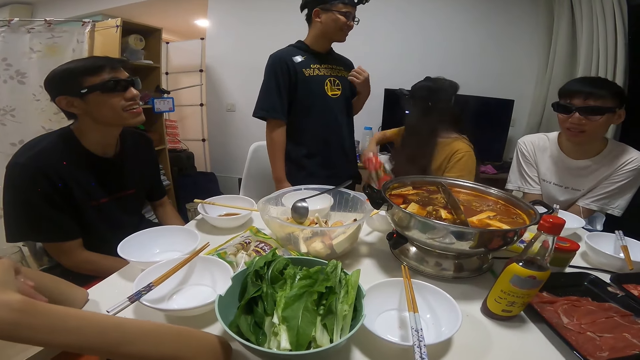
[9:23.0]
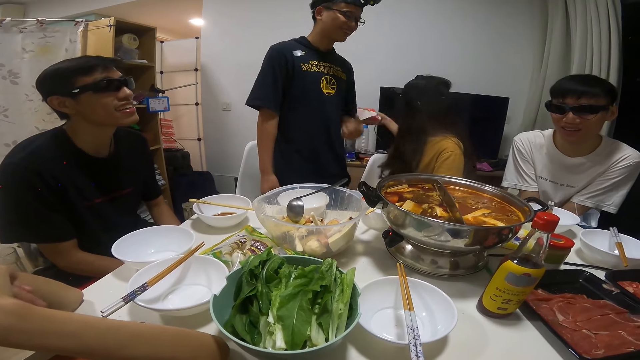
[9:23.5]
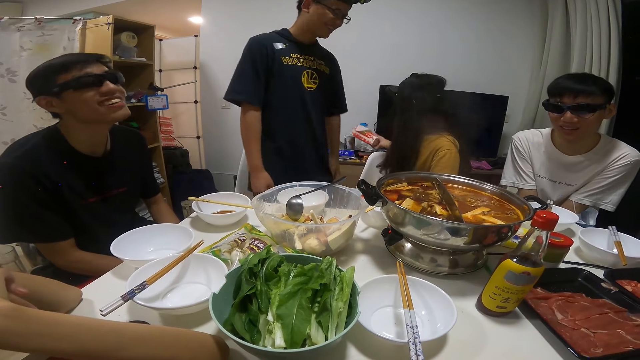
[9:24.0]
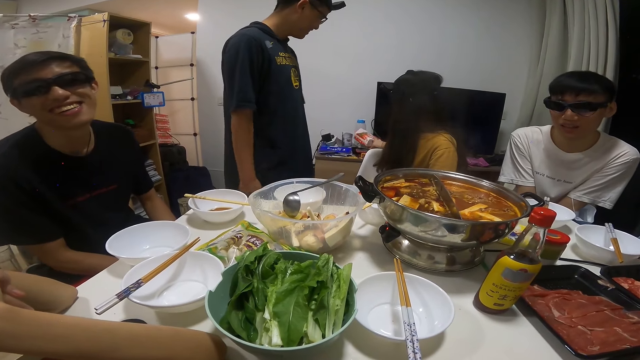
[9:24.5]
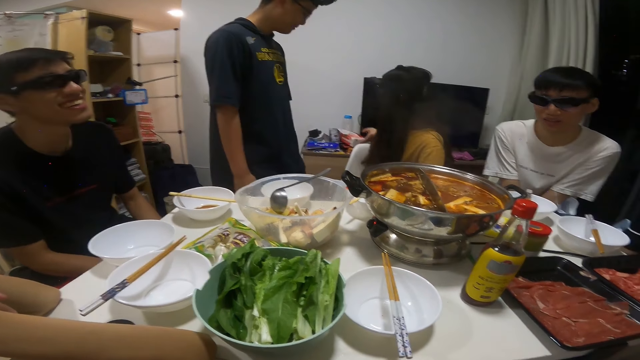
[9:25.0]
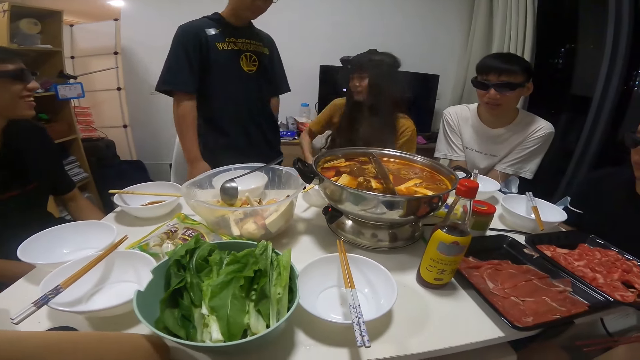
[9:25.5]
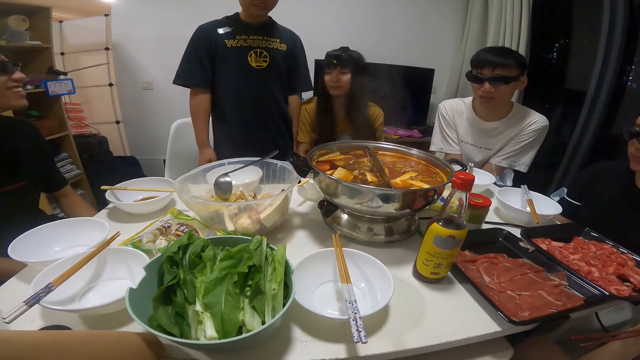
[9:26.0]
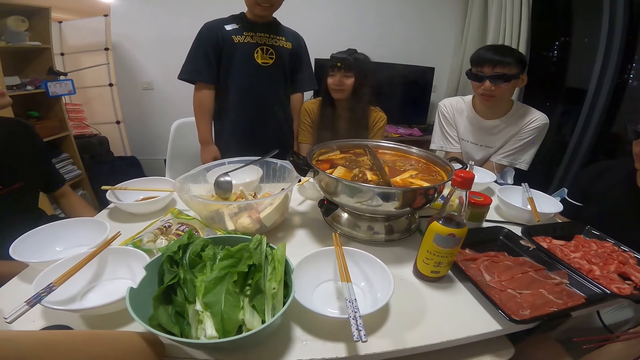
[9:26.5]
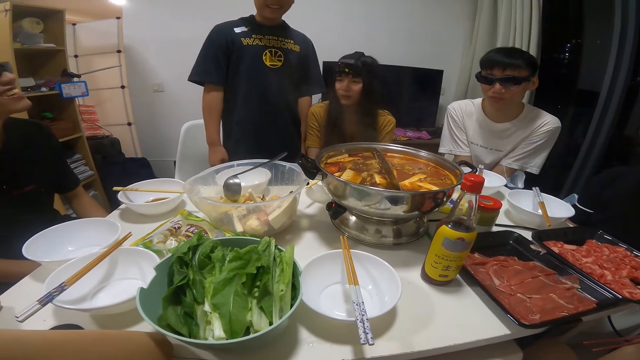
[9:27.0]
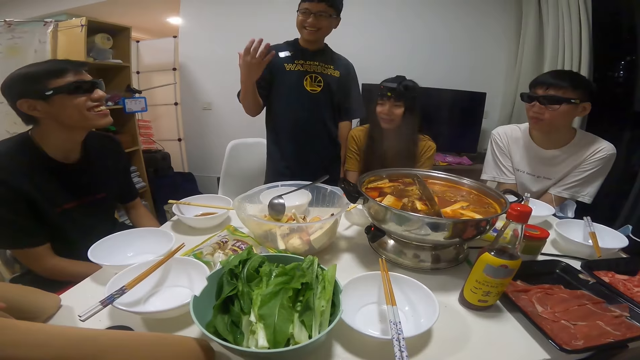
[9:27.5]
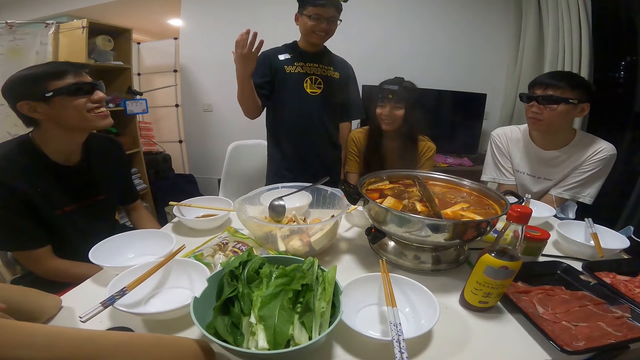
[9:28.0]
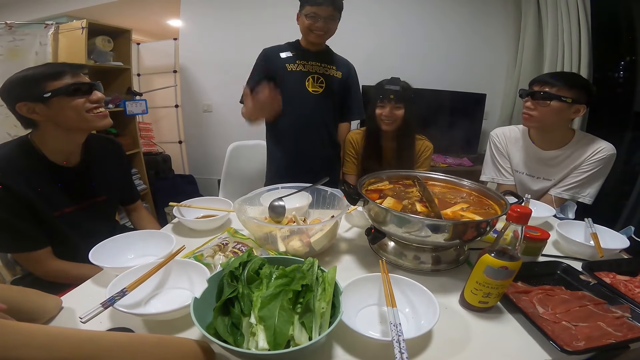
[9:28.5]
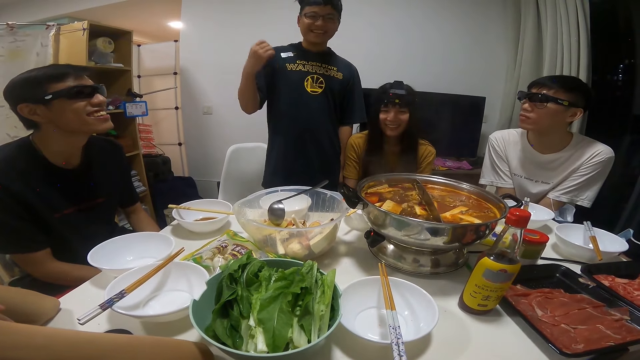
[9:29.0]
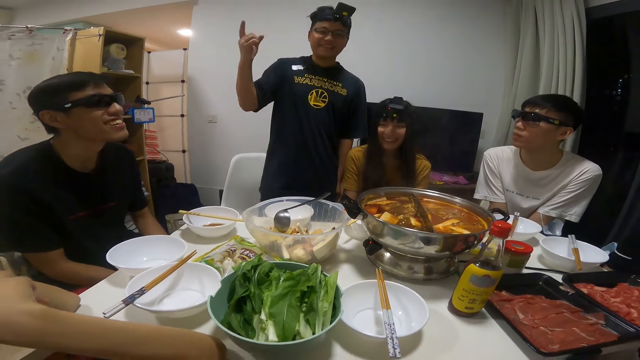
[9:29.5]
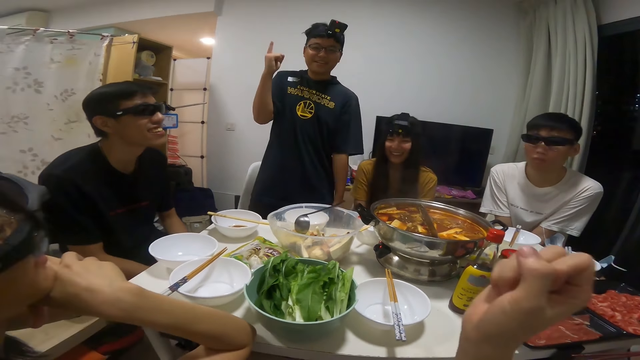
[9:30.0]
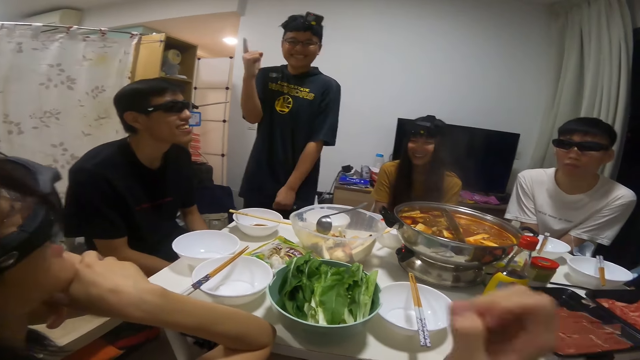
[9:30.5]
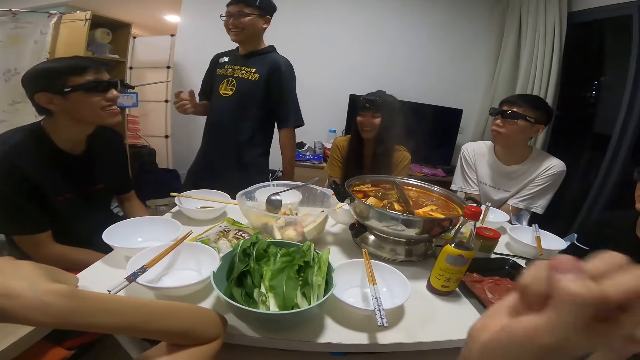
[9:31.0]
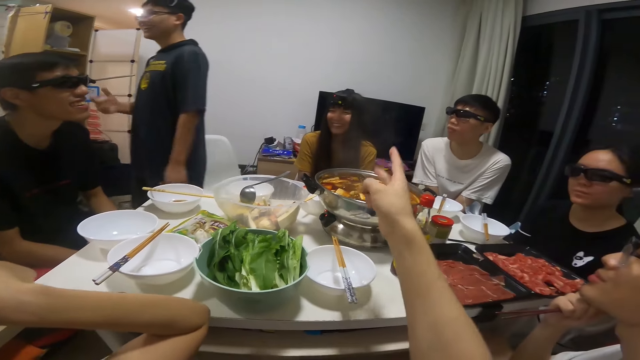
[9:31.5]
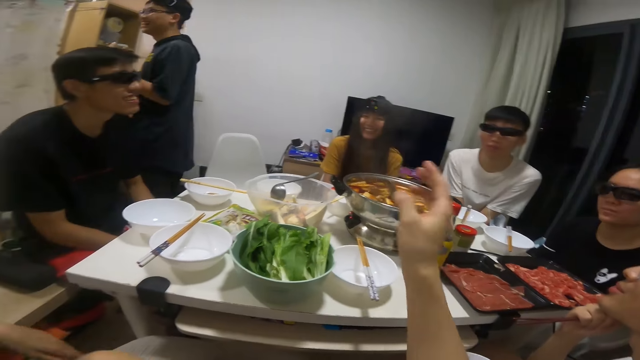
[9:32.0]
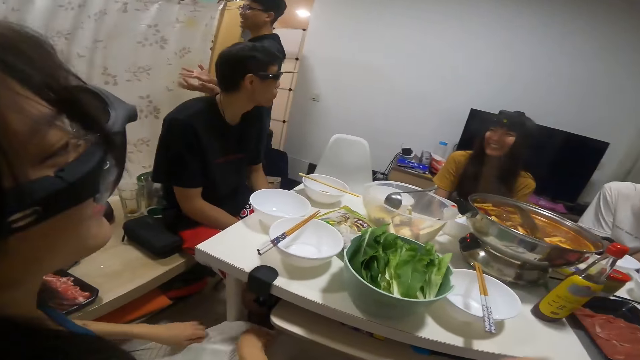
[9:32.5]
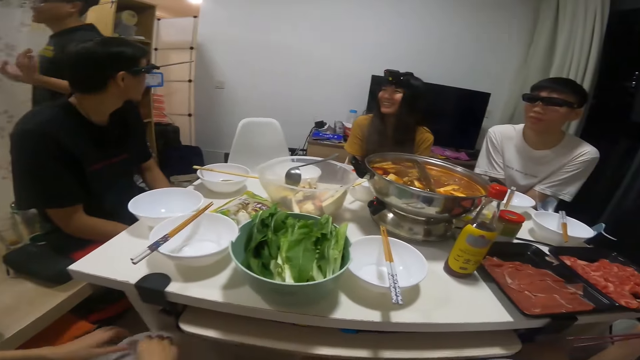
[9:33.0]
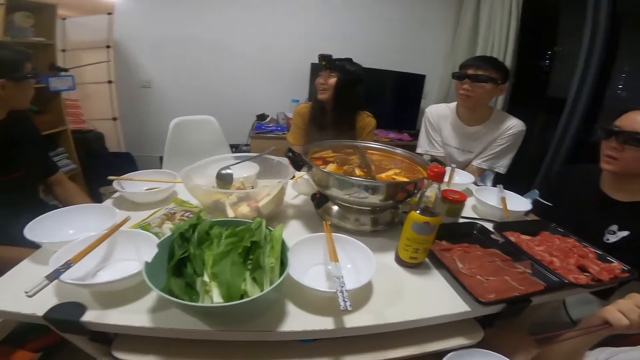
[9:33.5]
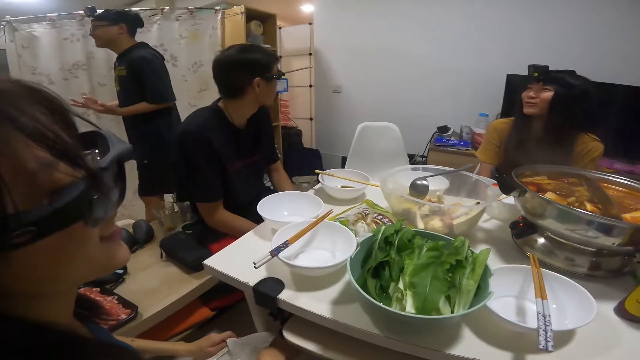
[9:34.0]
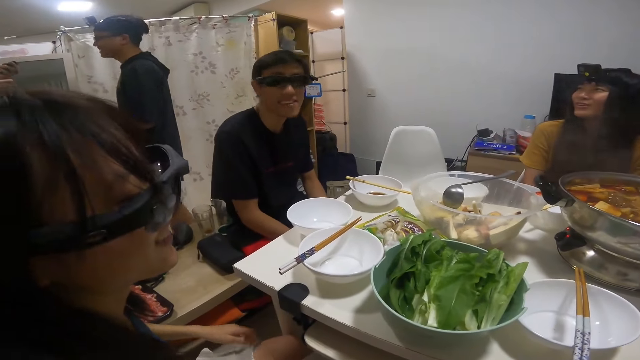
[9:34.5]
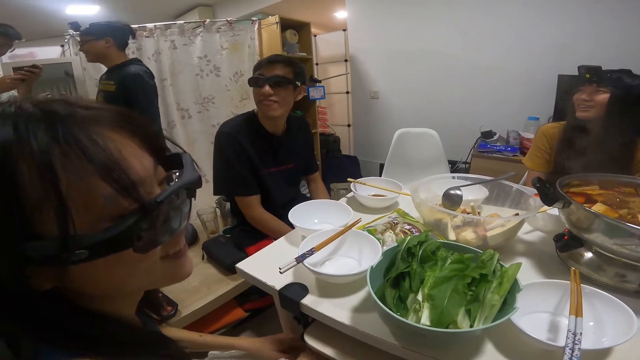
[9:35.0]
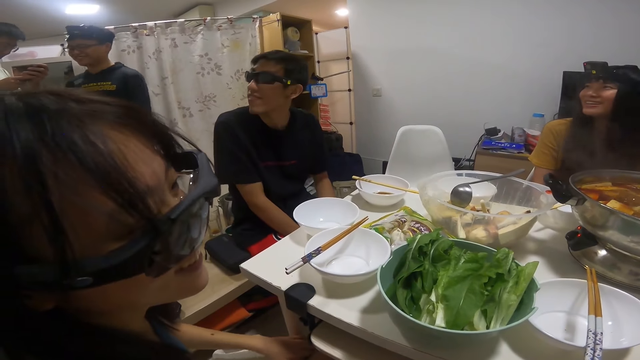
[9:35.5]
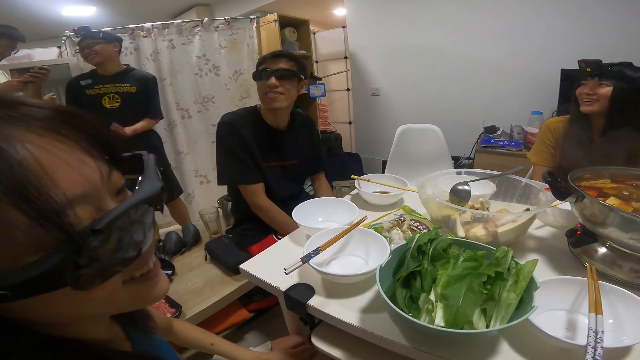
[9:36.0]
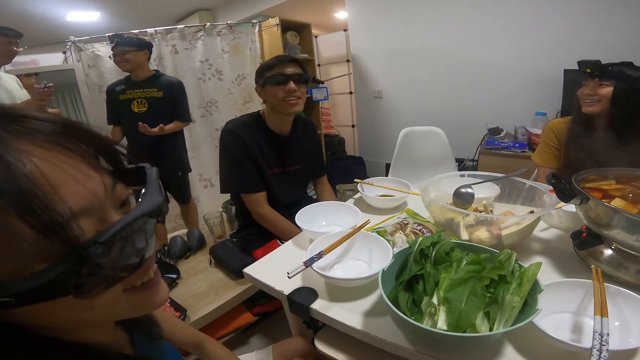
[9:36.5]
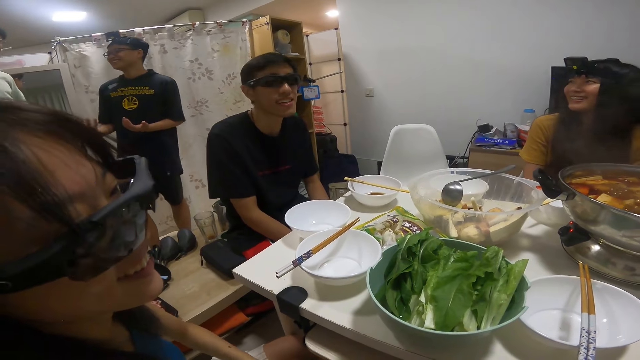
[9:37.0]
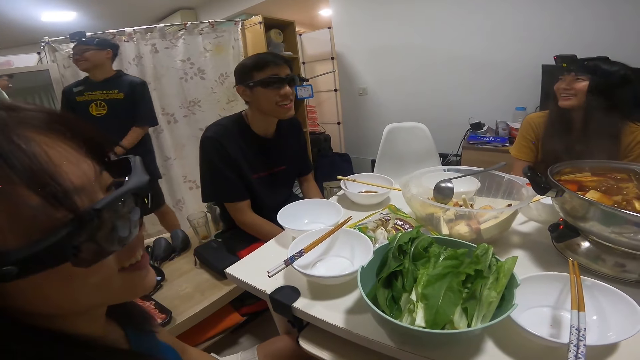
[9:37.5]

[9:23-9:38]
A woman drops a tissue pack on another table with her right hand. The camera wearer looks around. He points with his right hand.

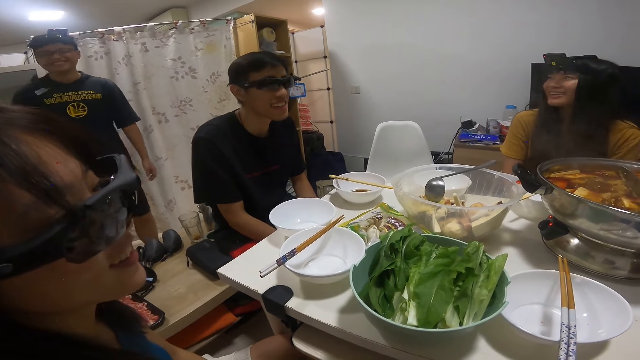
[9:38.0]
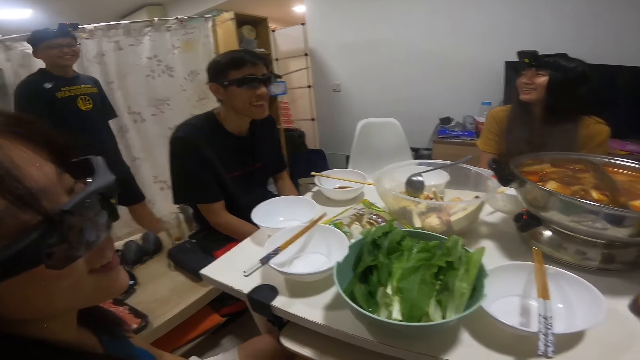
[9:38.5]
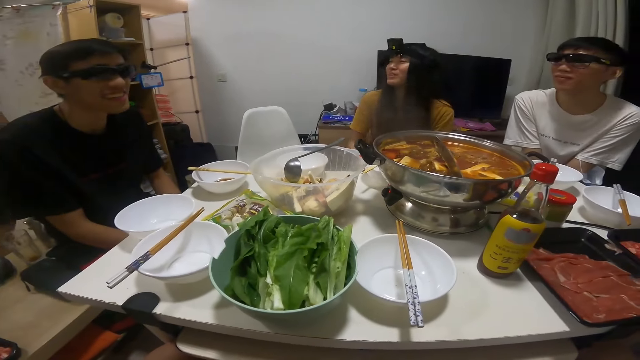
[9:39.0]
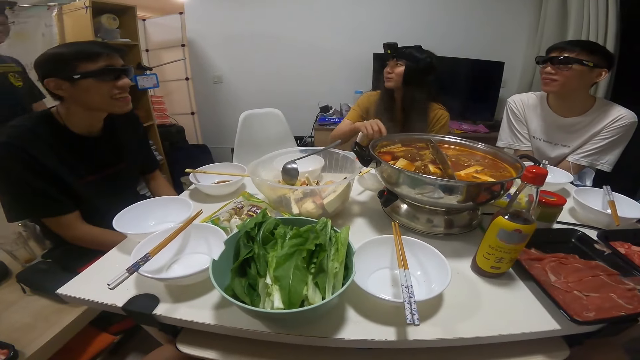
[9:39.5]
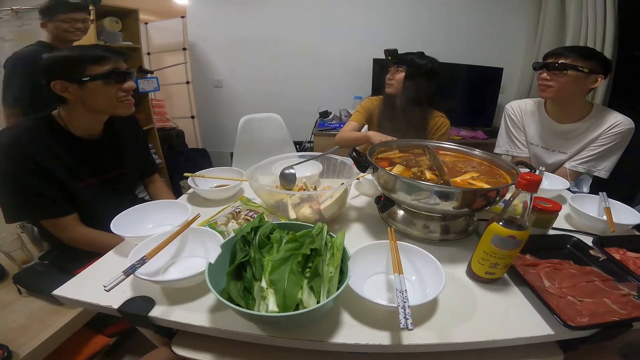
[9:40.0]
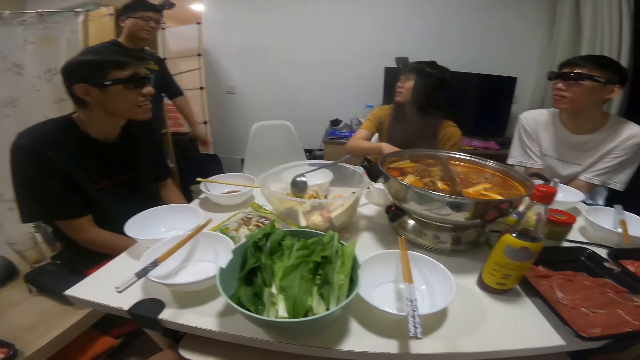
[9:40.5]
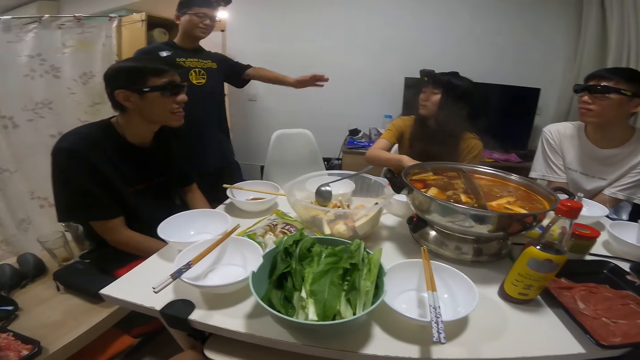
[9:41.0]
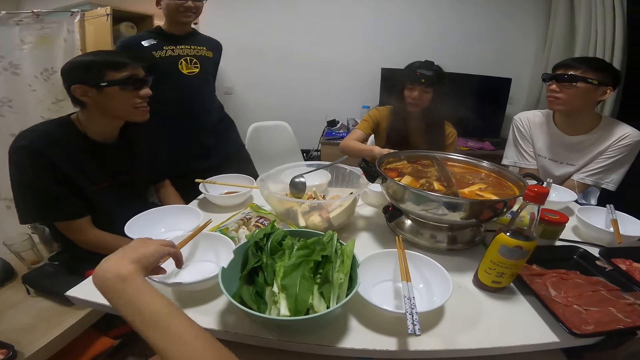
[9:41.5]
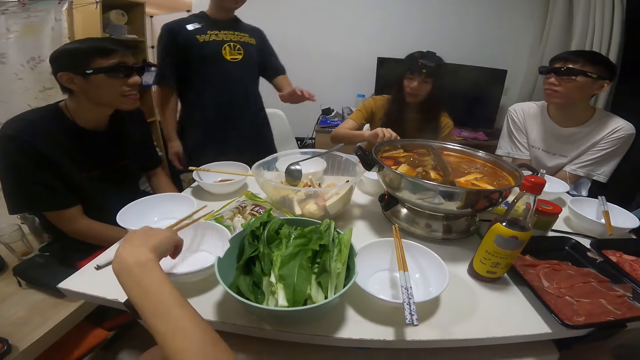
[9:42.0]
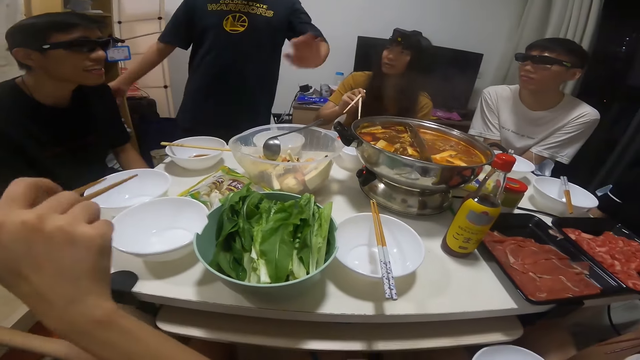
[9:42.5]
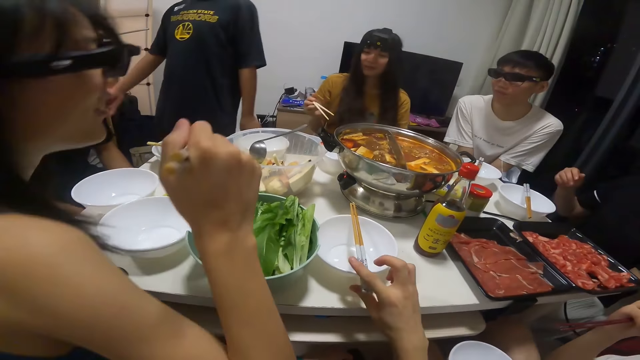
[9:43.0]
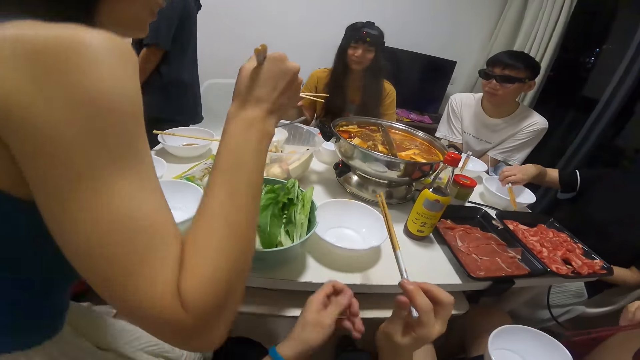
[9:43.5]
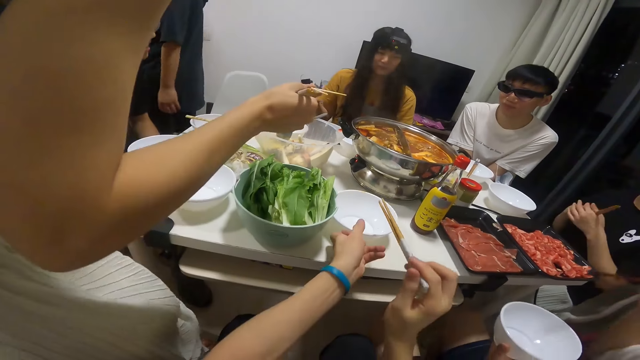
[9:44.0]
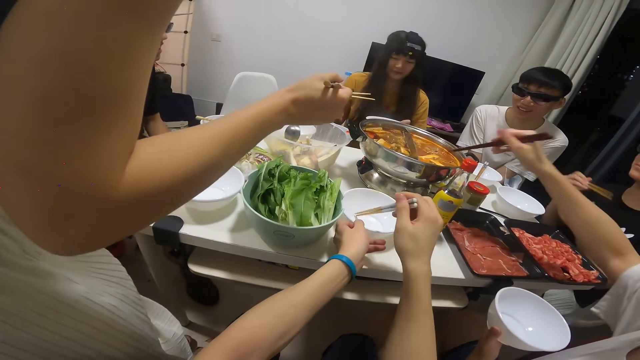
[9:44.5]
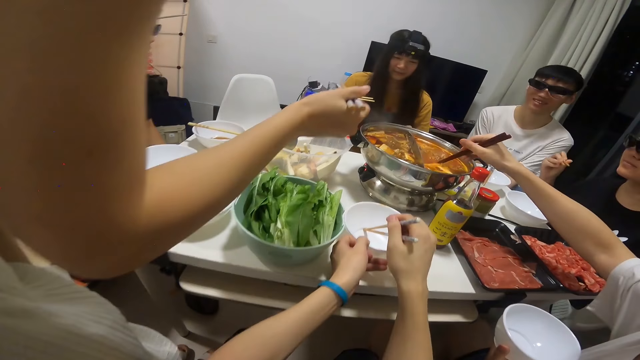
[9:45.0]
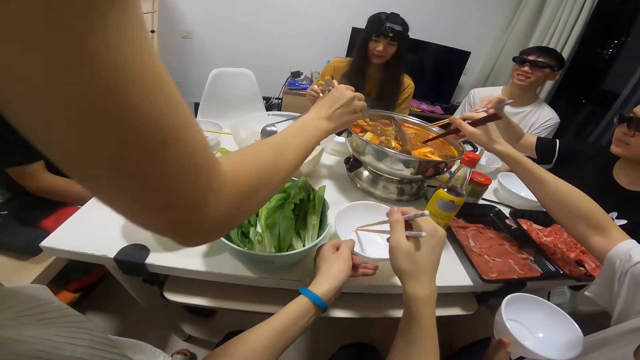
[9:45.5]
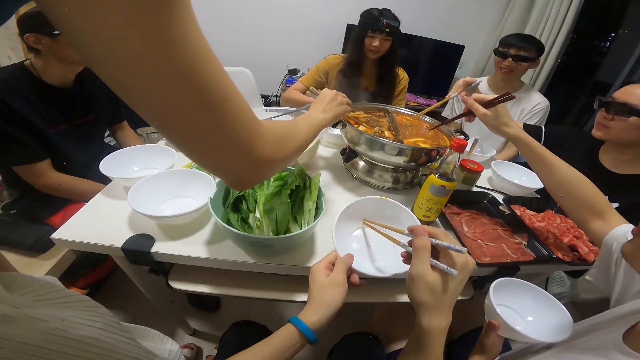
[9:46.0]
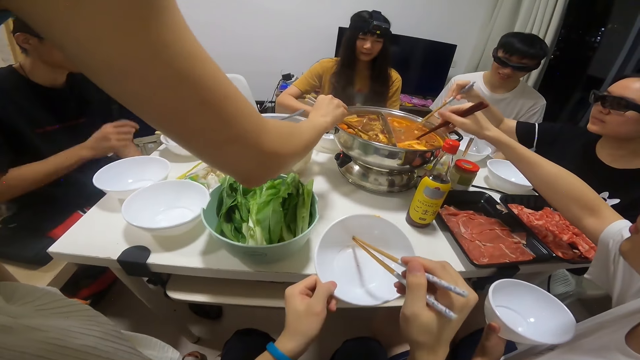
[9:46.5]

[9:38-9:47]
A woman picks her chopsticks from the table with her right hand. Another woman takes her chopsticks from the plate on the table with her right hand. The camera wearer takes chopsticks from a plate on the table with his right hand. A third woman picks her chopsticks from the table with her right hand. The camera wearer takes the plate on the table with his left hand. The first woman raises a plate from the table with her left hand. A man dips his chopsticks in his right hand into a bowl of soup on the table. The first woman drops the plate in her left hand on the table. The third woman dips her chopsticks in her right hand into the bowl of soup on the table. The second woman picks a mushroom from the bowl of soup on the table with the chopsticks in her right hand. Another man picks chopsticks from a plate on the table with his right hand.
